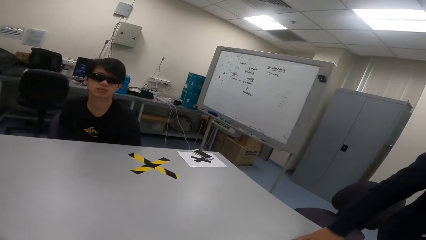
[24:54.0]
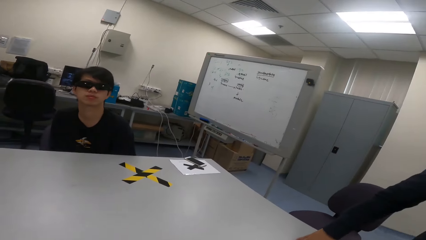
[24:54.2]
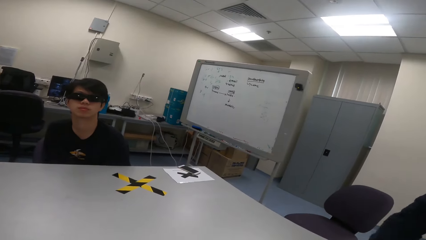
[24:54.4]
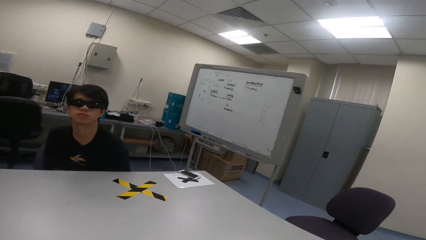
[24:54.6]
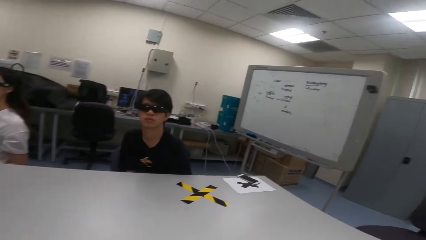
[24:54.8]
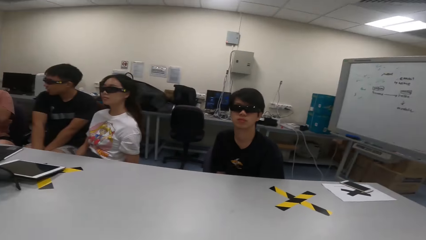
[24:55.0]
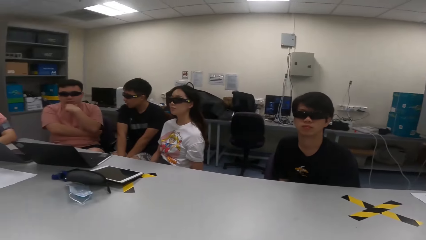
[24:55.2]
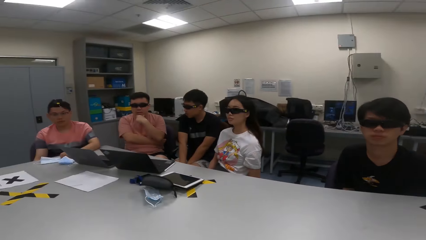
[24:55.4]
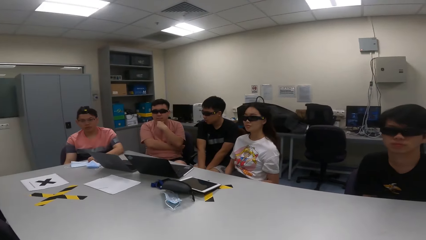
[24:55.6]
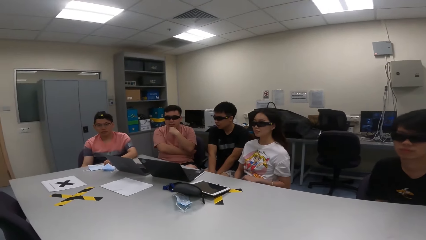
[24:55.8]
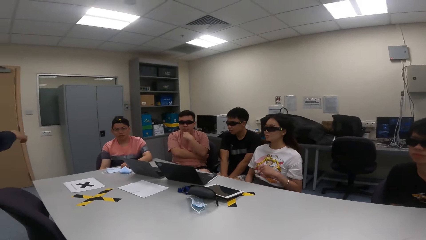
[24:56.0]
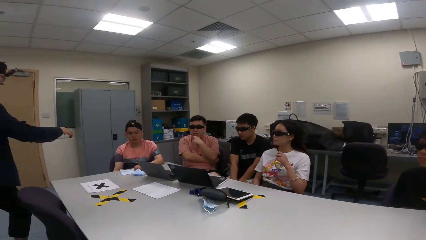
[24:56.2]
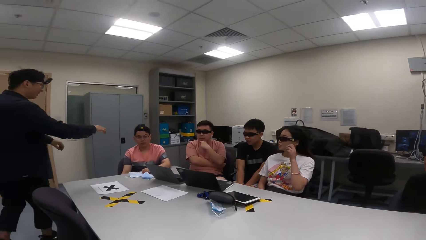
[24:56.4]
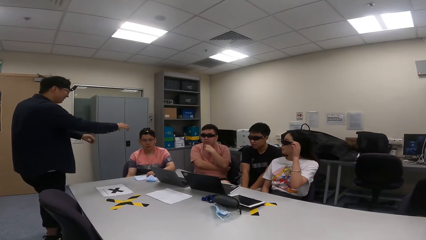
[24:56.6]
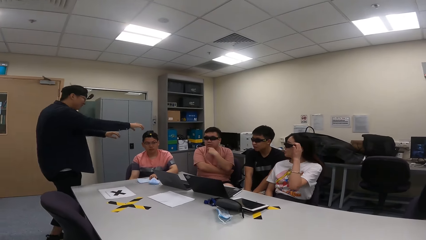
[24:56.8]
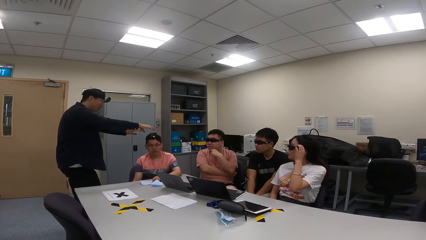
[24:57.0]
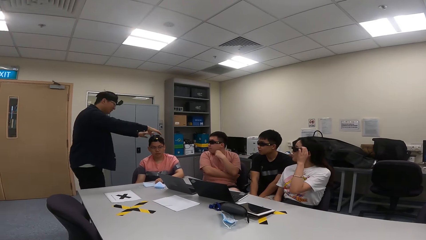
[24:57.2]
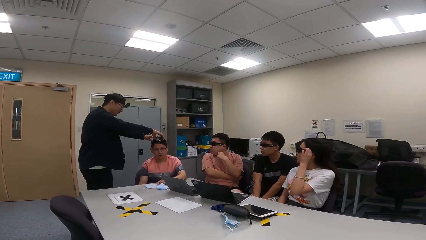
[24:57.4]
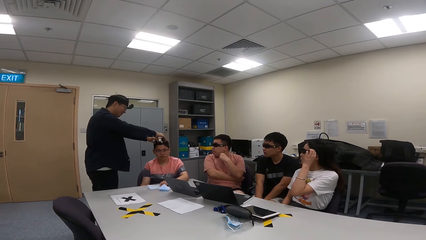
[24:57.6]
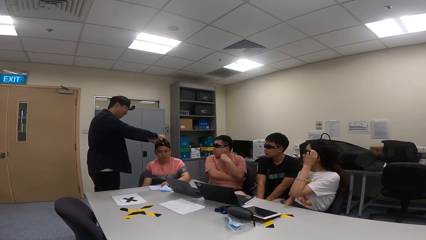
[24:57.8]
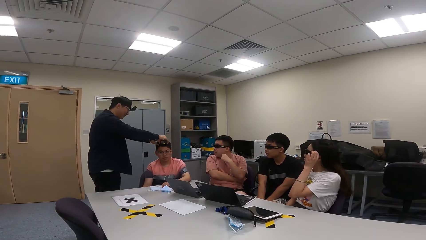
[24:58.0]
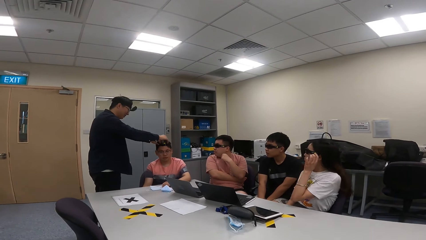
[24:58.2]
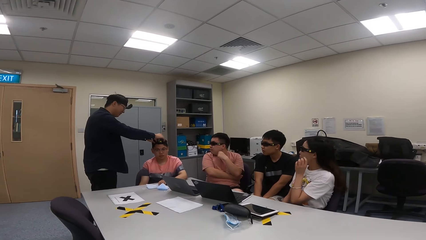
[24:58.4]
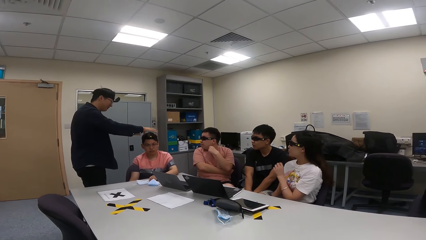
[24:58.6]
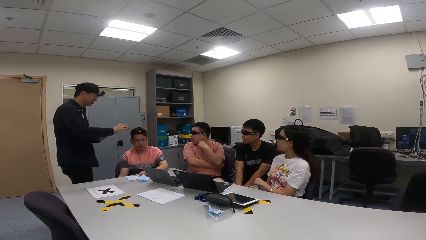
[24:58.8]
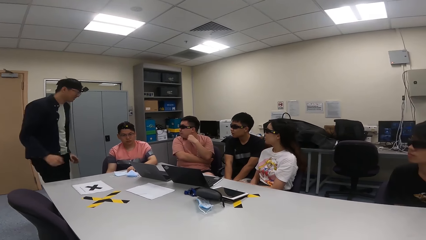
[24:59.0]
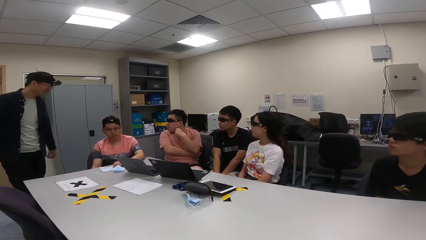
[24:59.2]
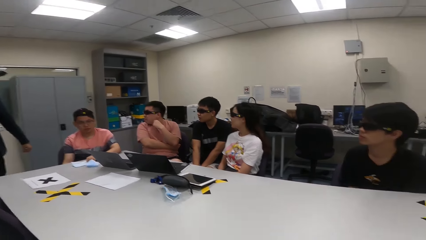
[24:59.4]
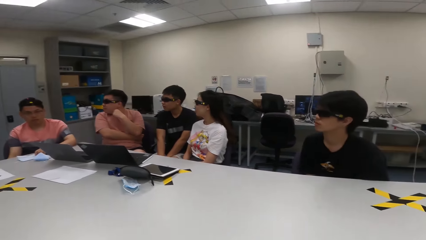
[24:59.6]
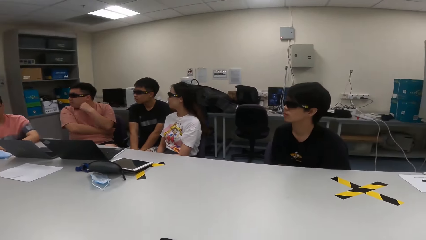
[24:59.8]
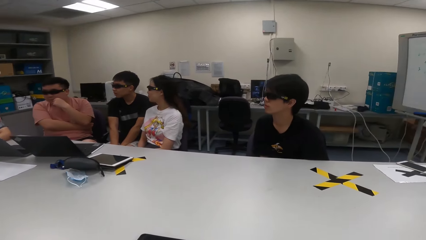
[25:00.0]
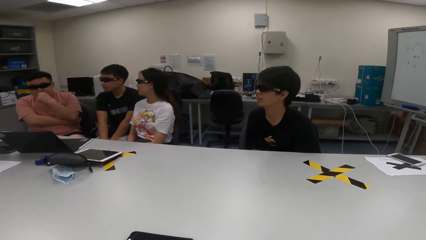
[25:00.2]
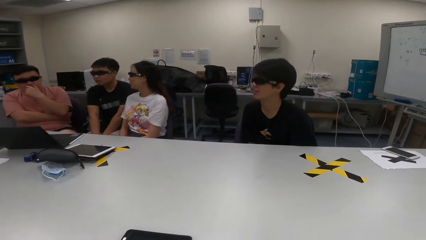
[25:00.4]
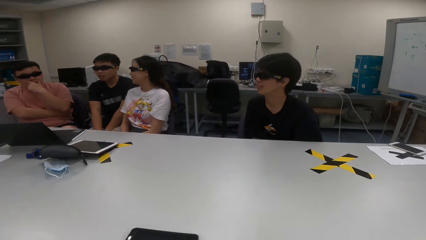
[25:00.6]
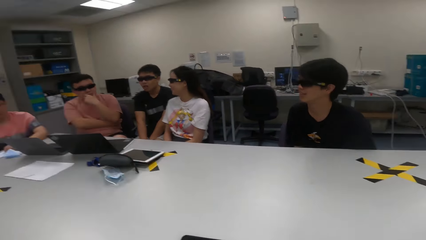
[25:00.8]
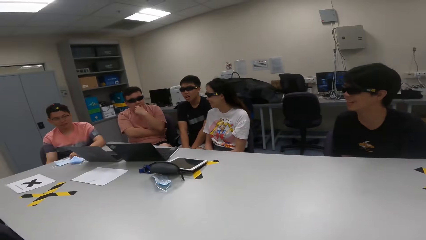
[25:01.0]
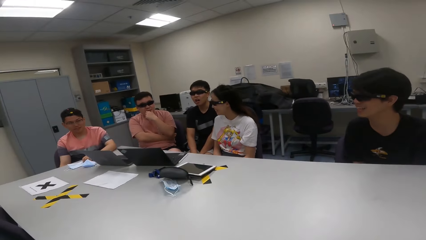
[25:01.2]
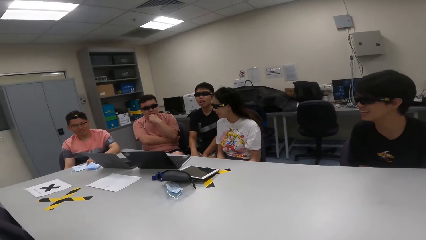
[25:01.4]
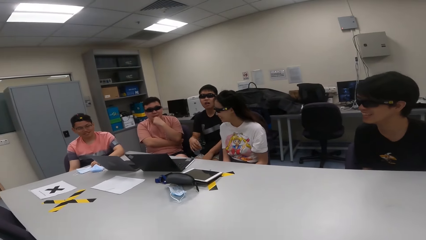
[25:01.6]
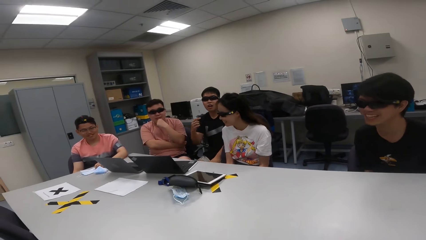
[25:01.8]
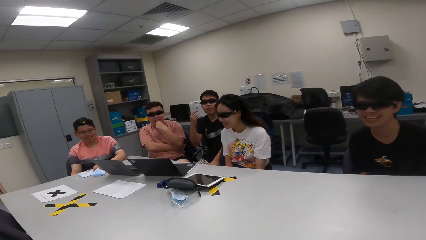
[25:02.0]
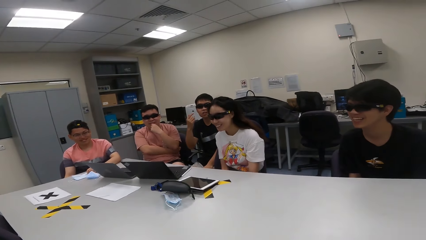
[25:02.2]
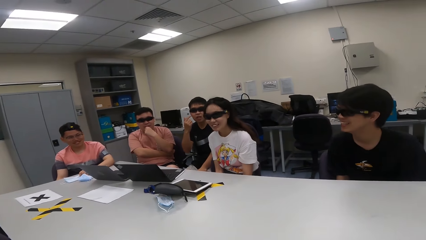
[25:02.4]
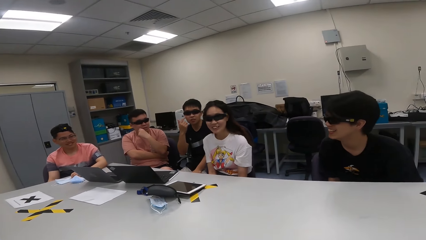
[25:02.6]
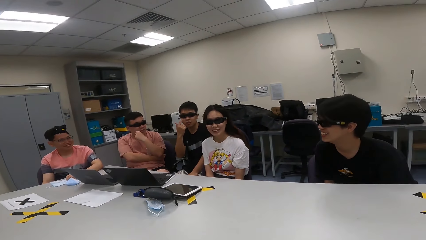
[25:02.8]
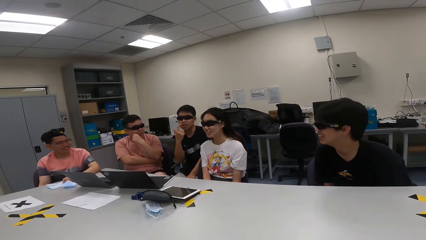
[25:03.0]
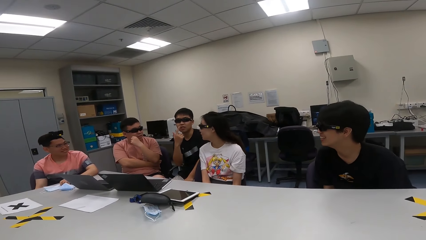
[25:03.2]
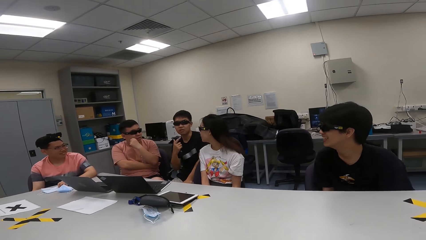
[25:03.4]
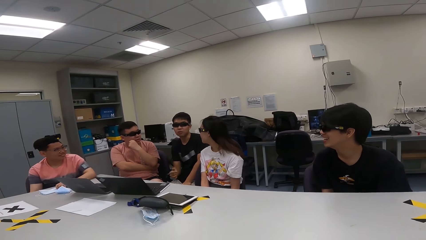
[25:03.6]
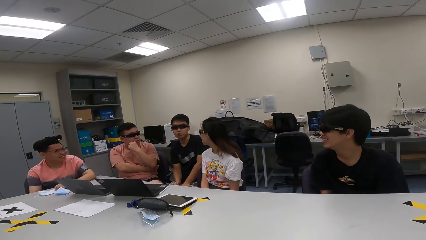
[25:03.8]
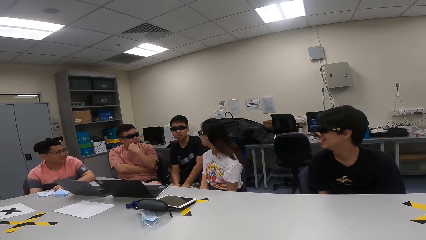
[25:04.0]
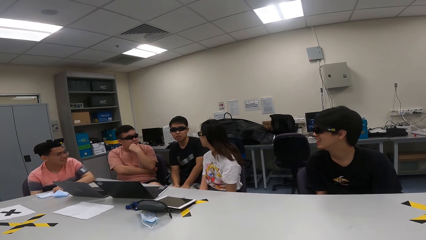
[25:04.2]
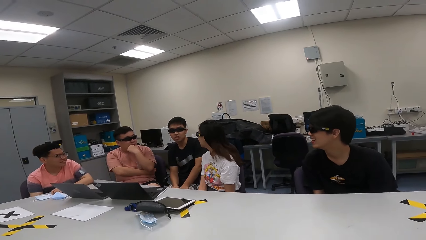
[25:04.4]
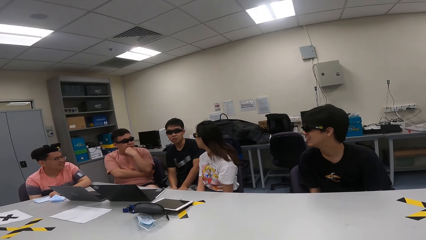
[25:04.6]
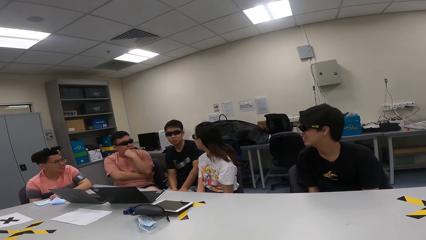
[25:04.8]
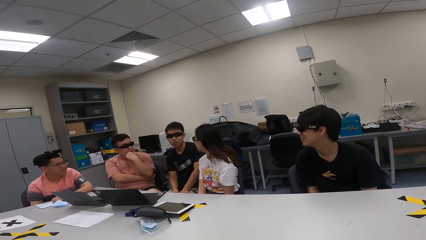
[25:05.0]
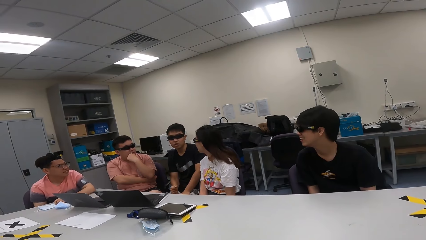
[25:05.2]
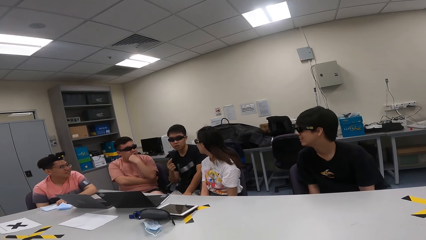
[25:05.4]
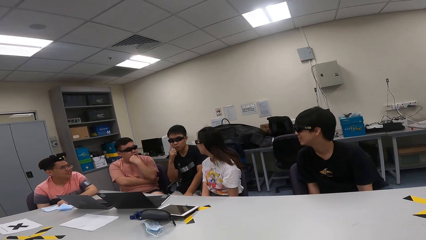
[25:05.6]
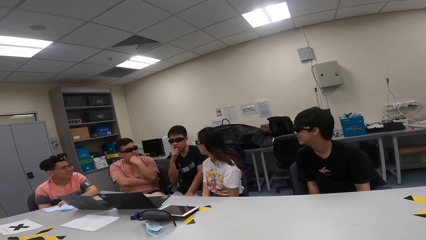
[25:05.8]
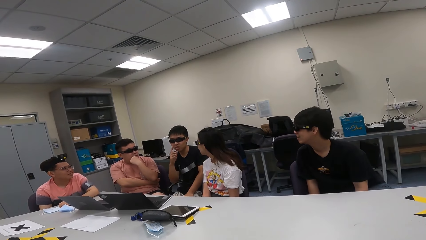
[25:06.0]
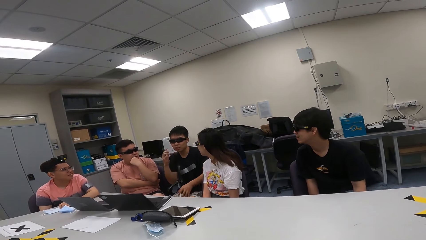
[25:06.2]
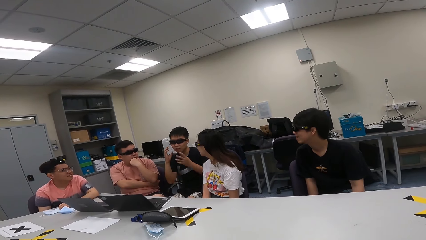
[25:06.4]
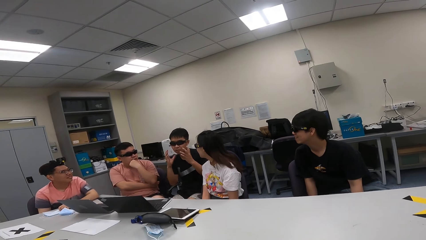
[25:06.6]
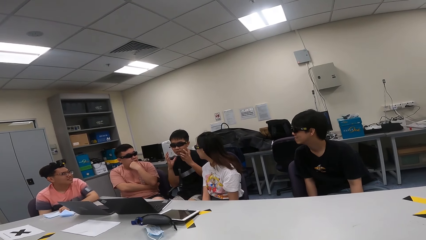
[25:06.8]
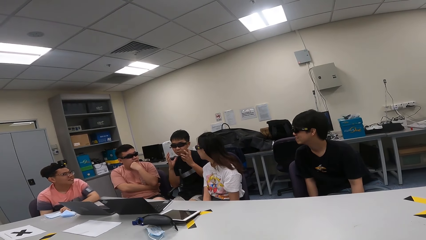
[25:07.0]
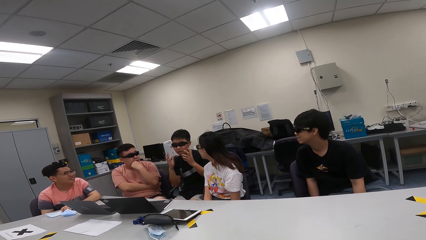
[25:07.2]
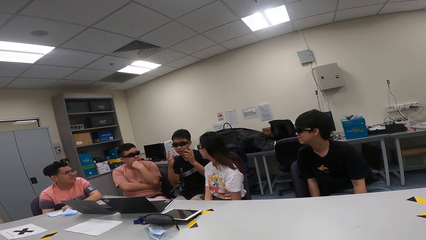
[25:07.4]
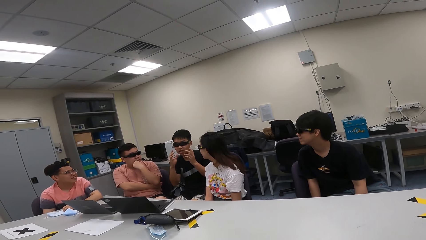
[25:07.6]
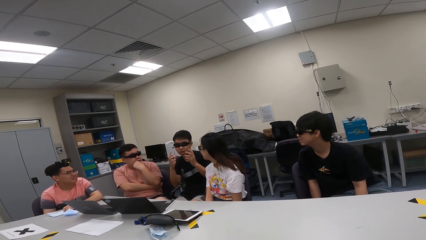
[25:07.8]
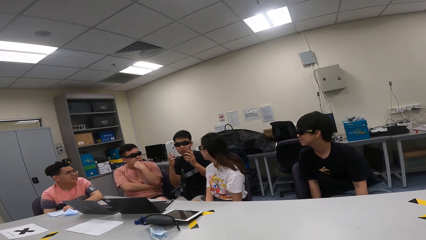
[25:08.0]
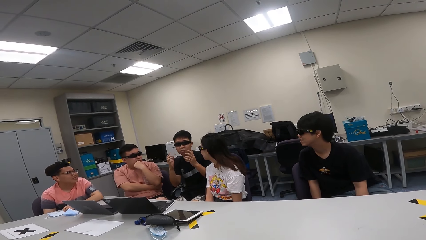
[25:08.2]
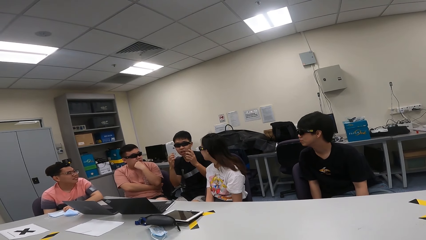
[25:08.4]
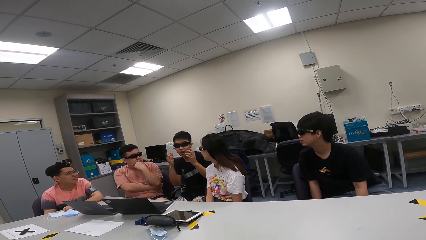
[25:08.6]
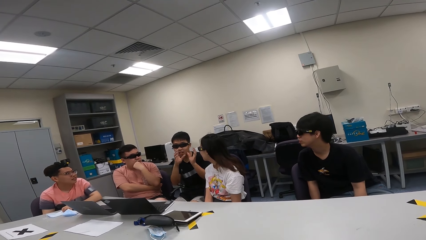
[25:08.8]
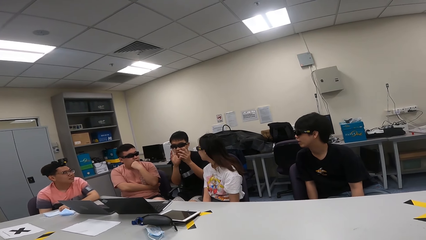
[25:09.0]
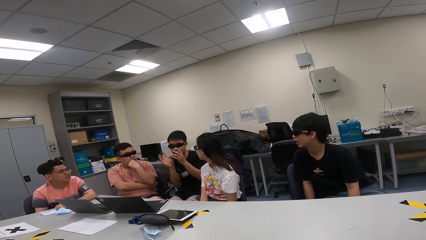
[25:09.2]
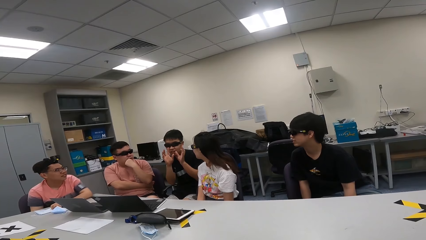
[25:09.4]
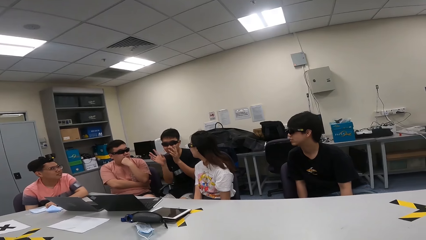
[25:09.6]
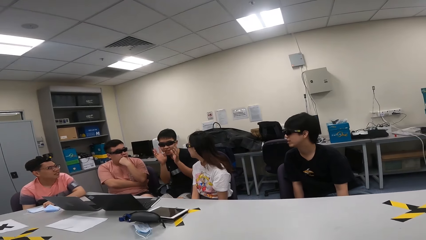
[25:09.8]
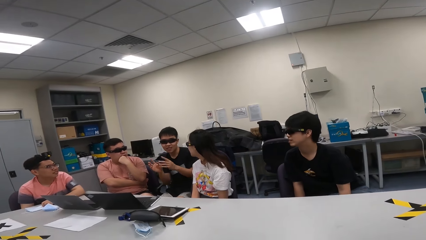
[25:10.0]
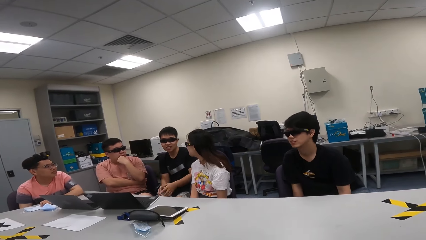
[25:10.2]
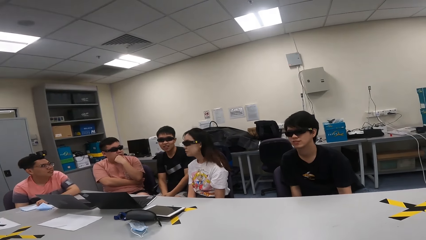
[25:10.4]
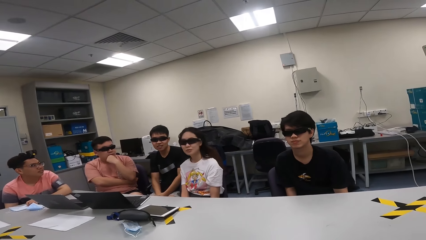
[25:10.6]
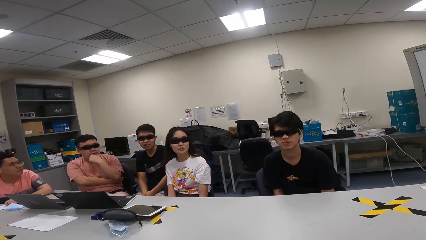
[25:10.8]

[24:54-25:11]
A person swings on a chair. A man walks in a room. The man walks to another man. A third person touches the shades. The first man adjusts the camera for the other man. The first man walks to the chair. Another person points to the shades. Another man demonstrates with his hands. The person who pointed sways hands in the air.
